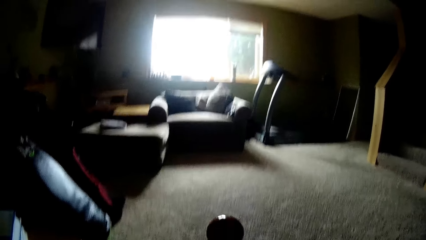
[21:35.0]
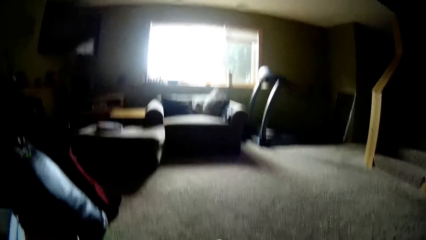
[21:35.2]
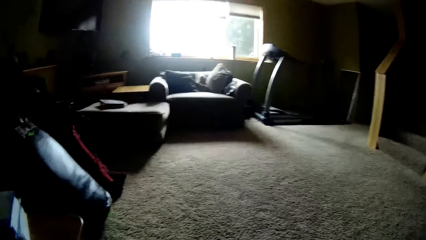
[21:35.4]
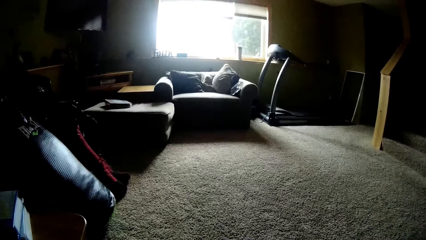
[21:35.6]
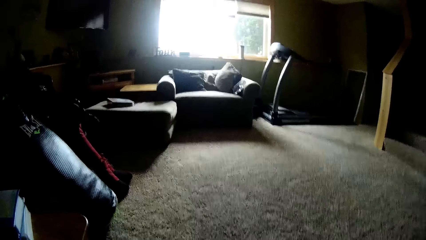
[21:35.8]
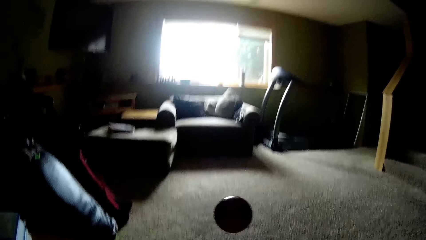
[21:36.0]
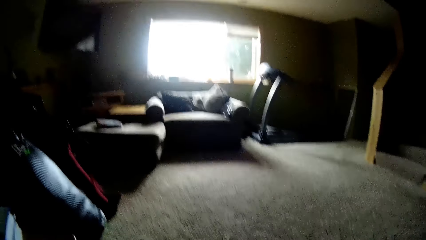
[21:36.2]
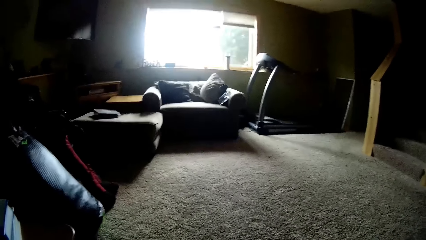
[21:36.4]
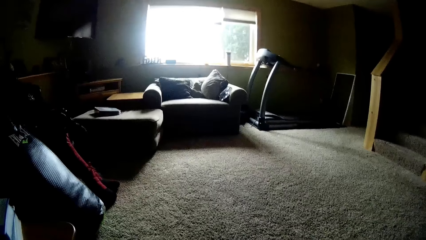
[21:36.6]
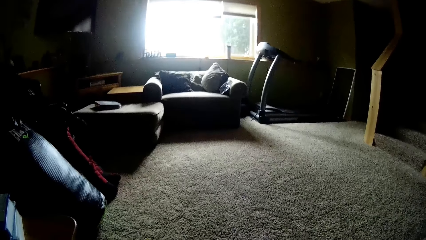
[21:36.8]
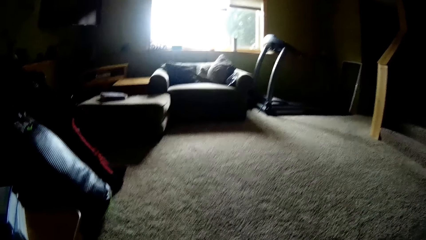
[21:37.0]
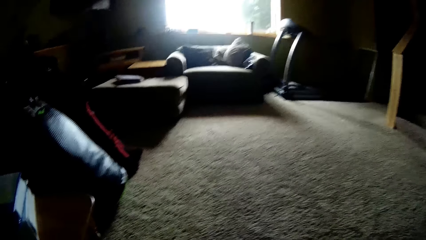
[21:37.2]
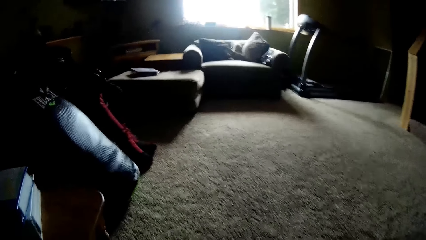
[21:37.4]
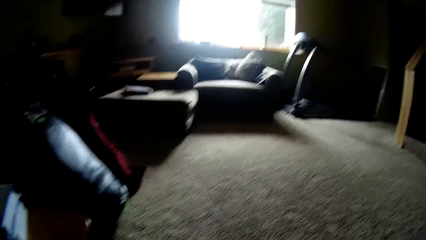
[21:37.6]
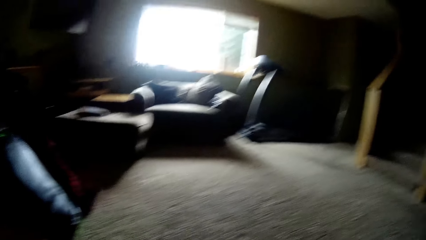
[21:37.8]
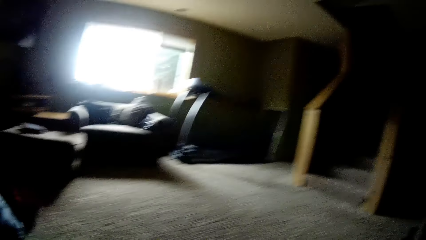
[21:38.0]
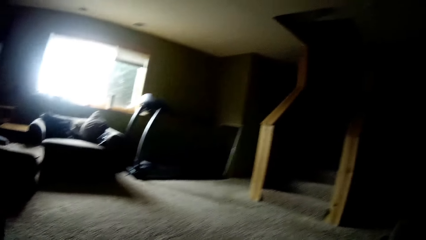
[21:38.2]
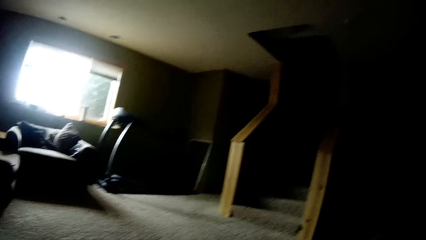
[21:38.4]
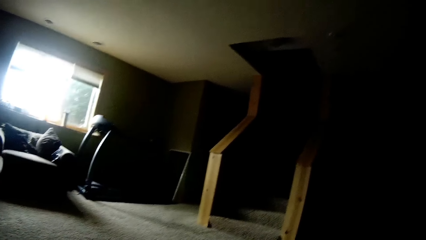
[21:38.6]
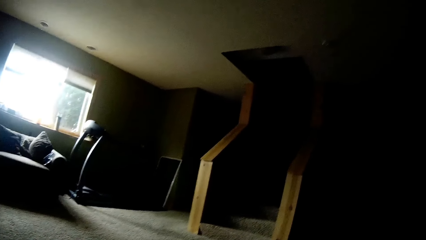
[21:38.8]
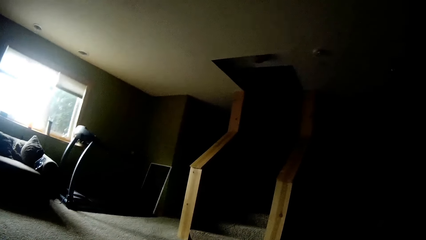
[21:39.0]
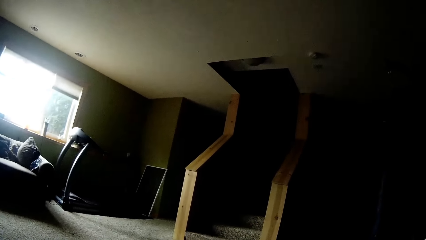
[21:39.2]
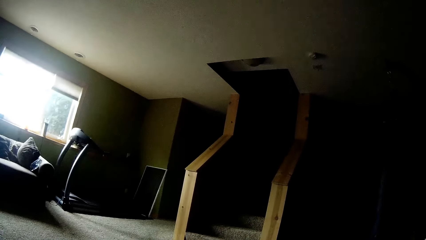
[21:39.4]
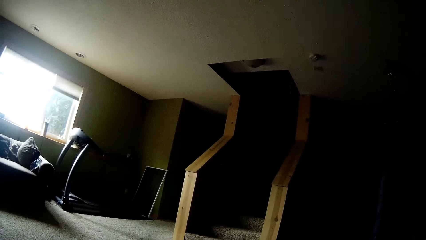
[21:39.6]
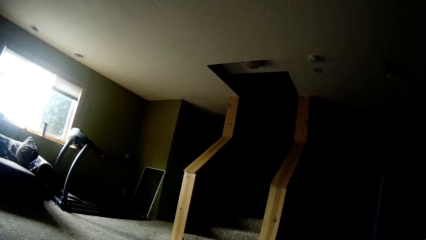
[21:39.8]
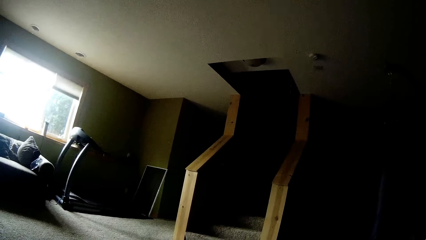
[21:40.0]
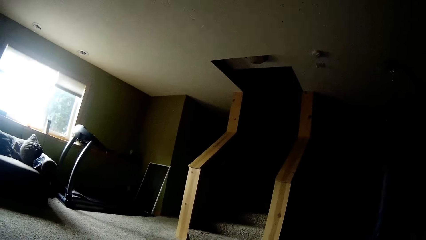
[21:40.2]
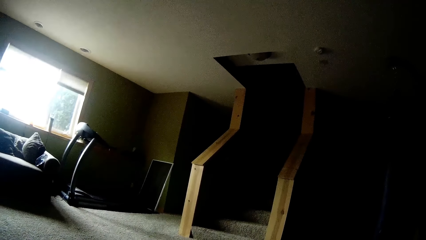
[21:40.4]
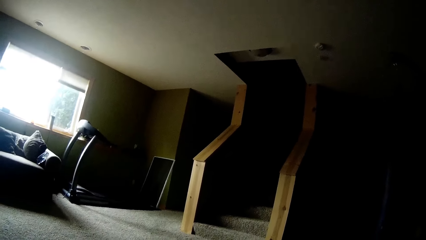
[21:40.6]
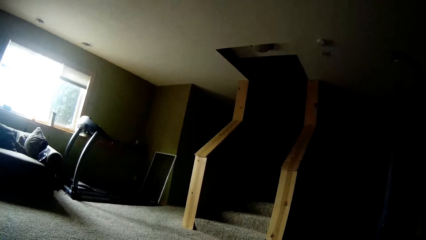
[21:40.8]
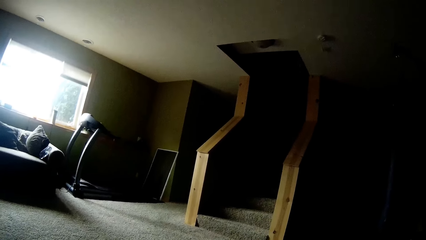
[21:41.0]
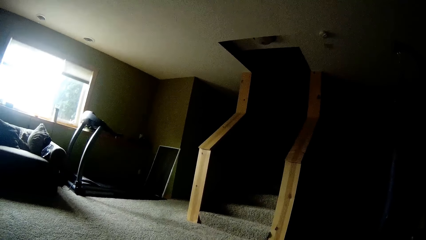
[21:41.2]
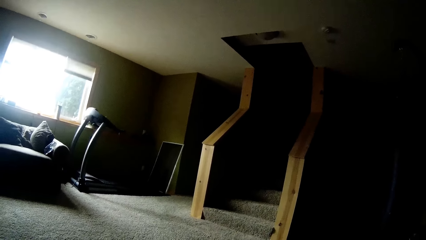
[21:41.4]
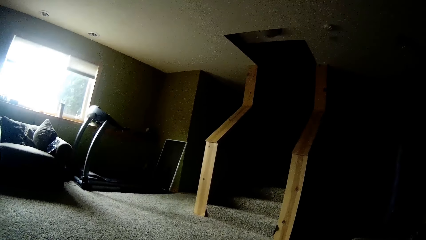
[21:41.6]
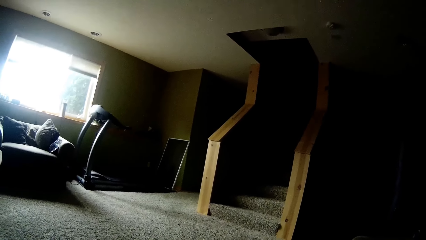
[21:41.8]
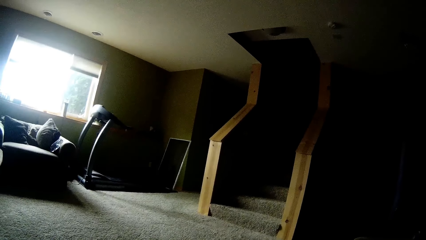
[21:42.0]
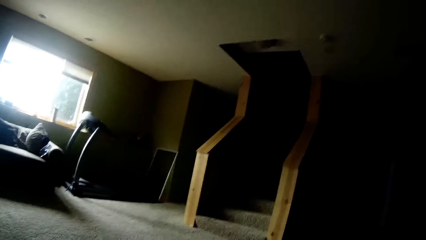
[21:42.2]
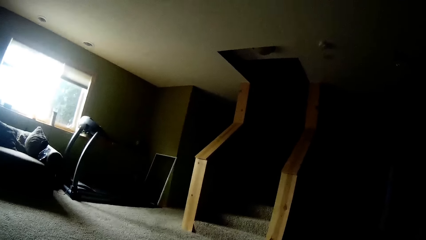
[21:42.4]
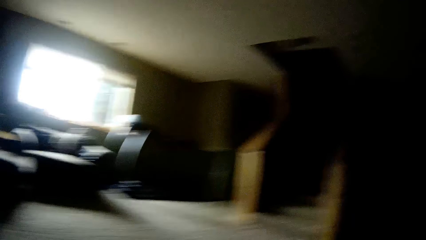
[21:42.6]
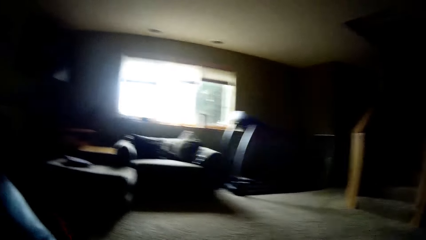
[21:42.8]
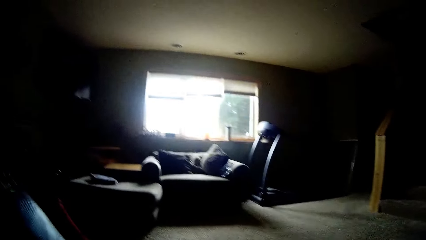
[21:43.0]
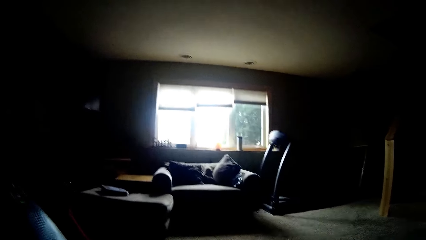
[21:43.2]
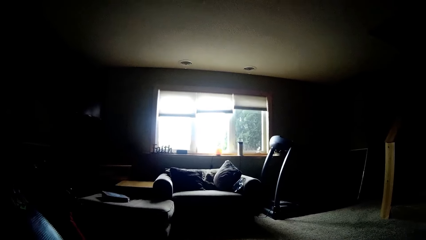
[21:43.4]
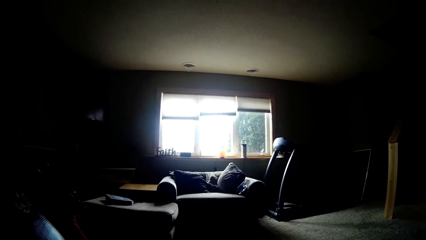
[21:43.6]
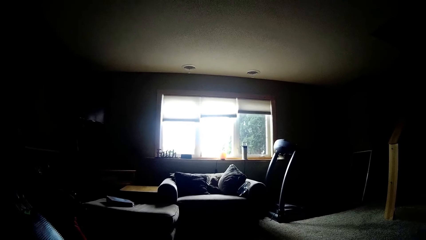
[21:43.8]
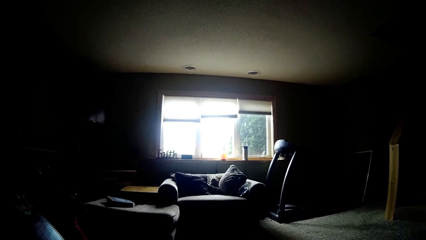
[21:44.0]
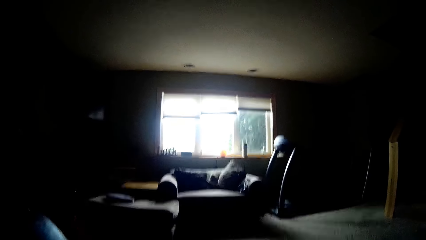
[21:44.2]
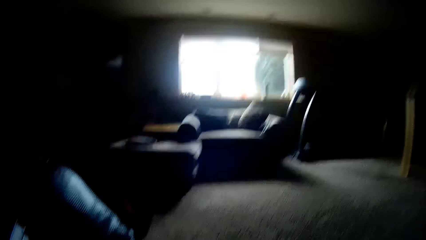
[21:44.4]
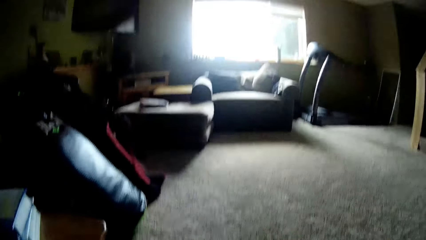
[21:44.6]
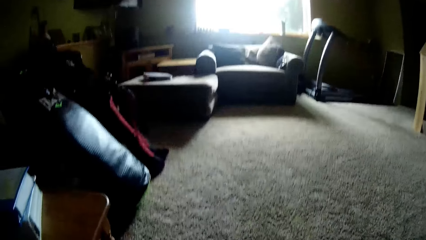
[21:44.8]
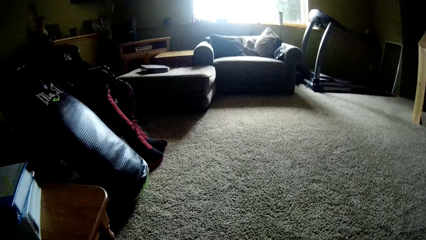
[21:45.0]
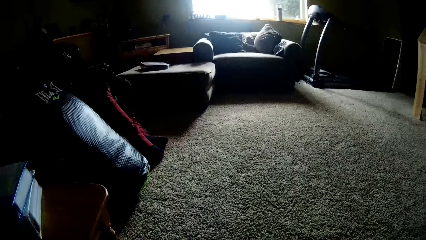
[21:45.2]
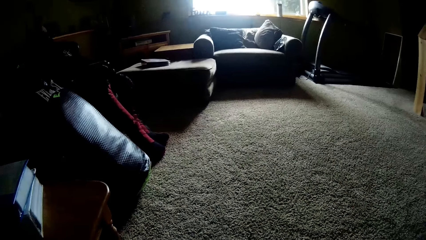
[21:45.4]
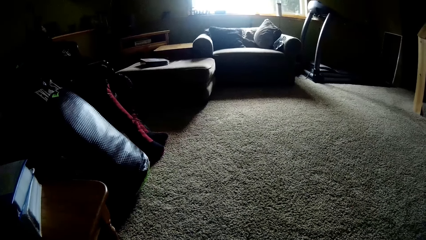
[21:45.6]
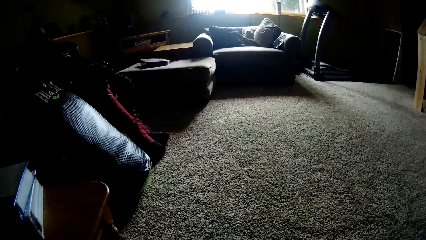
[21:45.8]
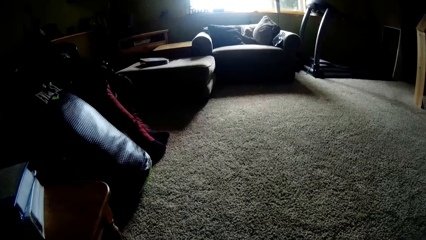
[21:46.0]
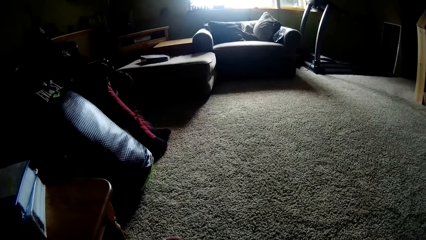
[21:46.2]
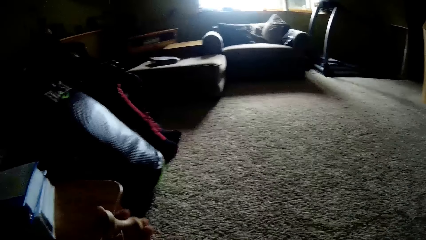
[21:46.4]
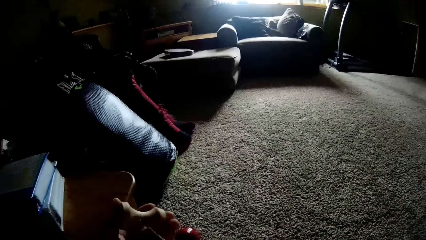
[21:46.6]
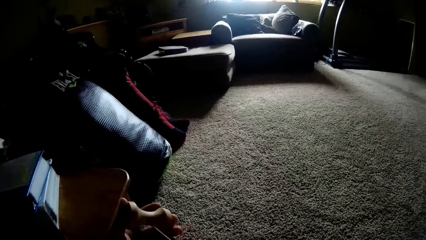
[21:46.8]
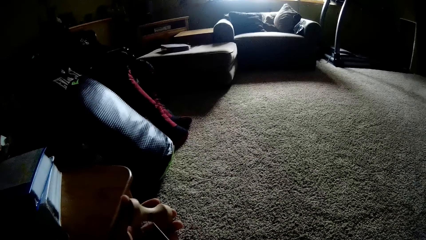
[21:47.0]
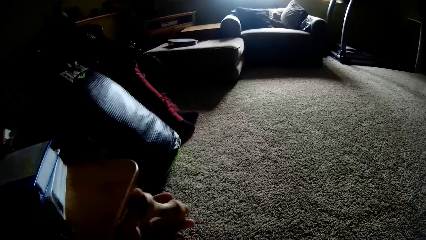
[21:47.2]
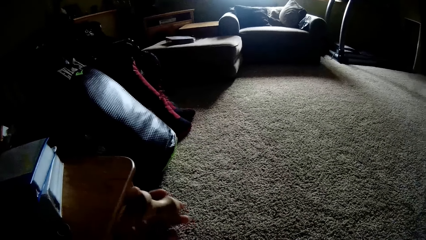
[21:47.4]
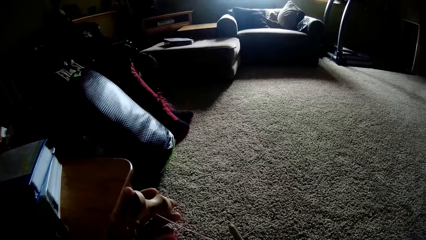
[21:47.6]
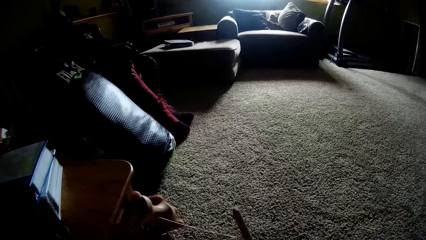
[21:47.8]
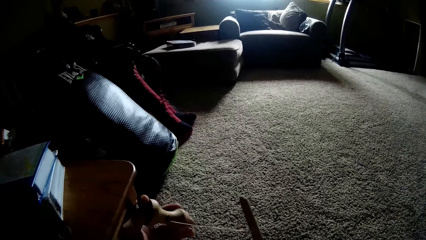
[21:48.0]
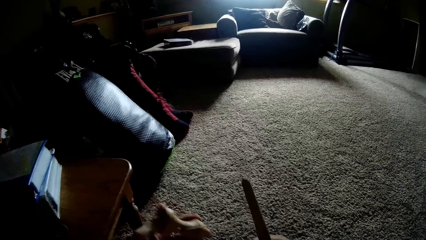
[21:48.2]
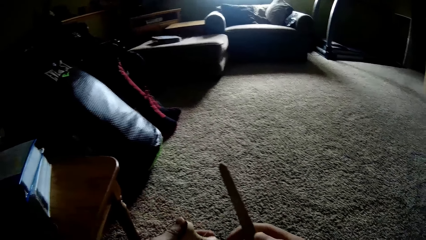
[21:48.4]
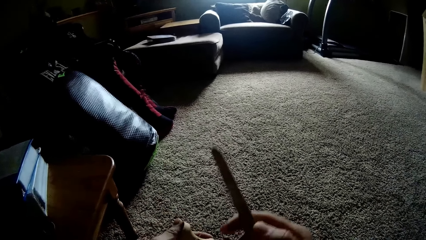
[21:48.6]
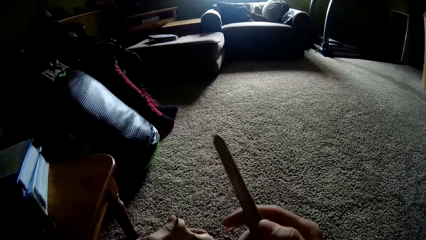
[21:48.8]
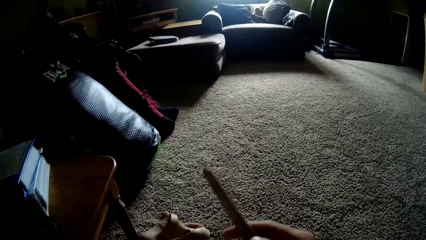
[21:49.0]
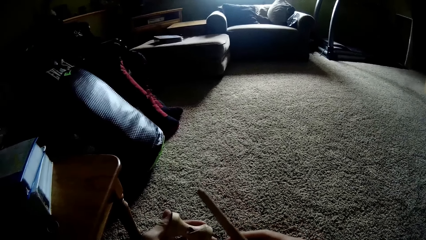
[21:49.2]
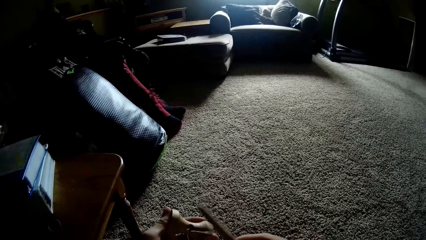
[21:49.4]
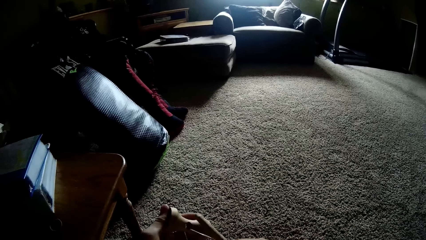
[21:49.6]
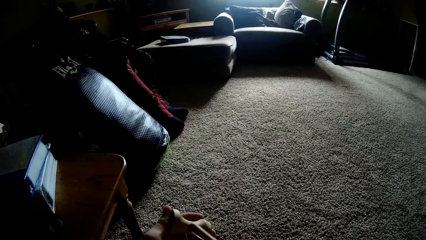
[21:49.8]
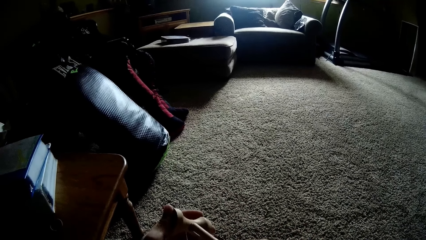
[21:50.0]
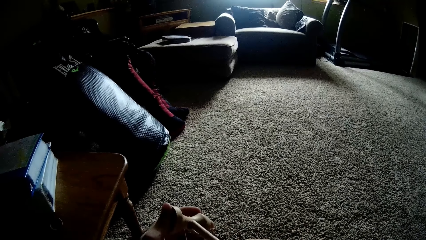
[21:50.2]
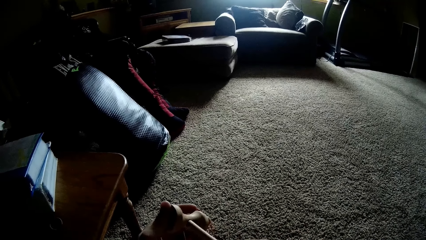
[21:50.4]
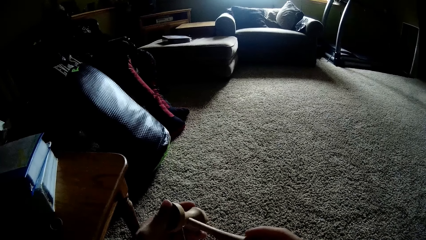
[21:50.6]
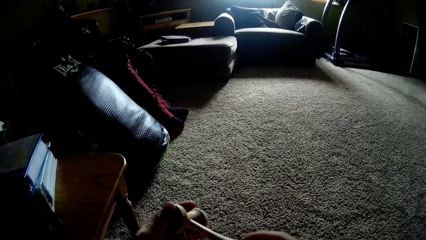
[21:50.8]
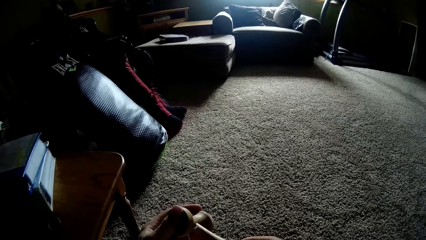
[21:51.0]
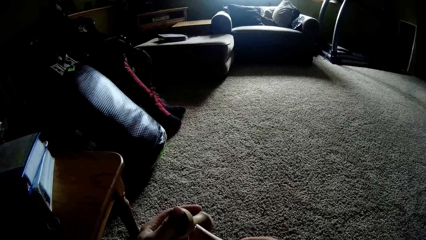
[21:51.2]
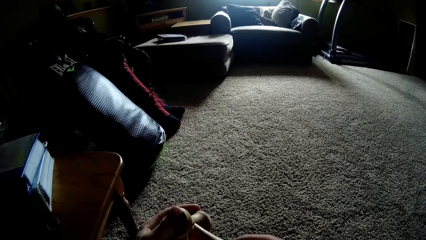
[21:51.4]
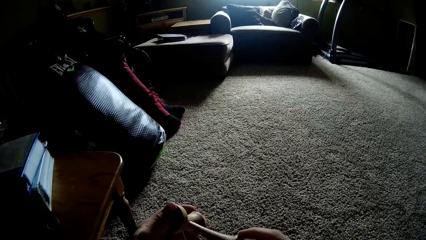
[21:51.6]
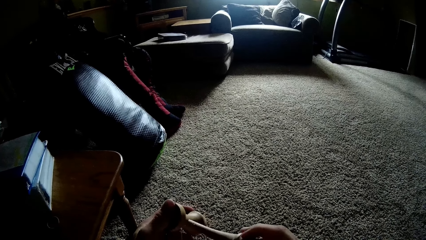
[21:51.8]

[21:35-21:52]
The camera wearer stares at the staircase. They stare at the window. They stare at the carpet. They remove the wooden handle of the wooden tool with the right hand. They stare at the kendama toy. They join the parts of the kendama toy.
